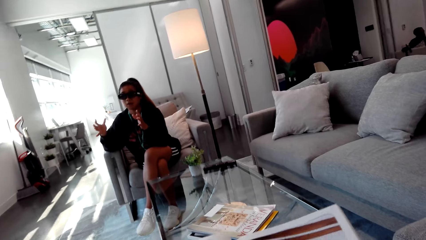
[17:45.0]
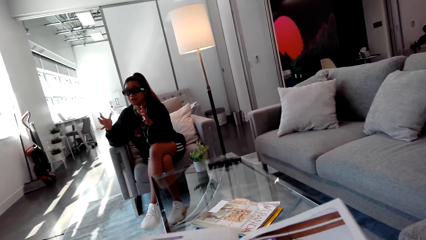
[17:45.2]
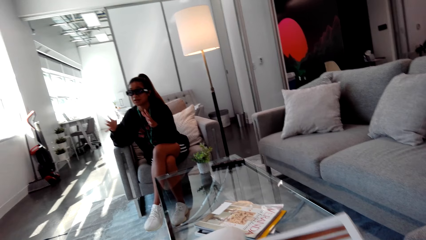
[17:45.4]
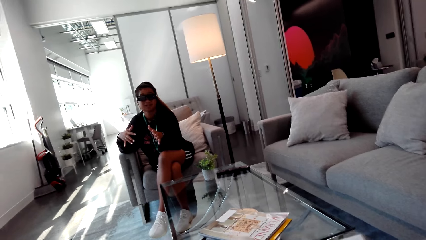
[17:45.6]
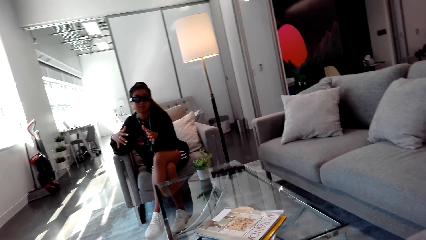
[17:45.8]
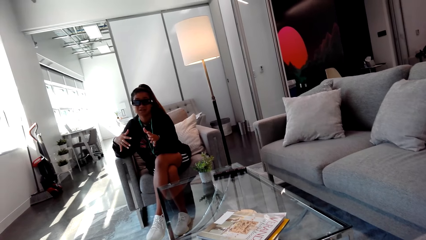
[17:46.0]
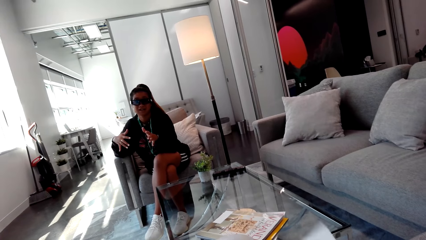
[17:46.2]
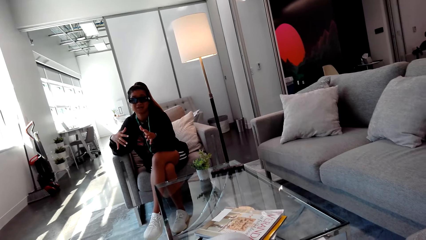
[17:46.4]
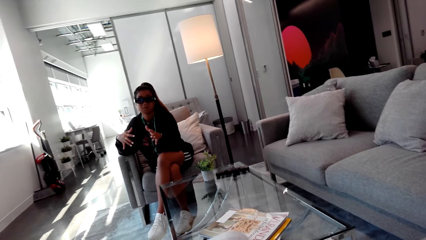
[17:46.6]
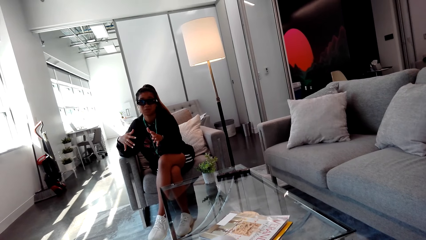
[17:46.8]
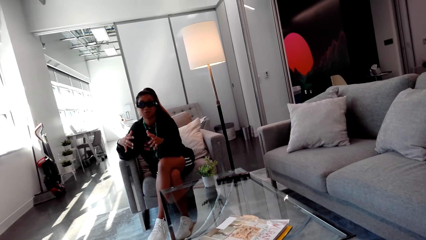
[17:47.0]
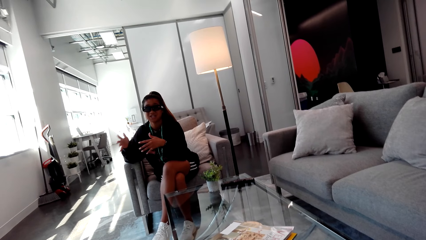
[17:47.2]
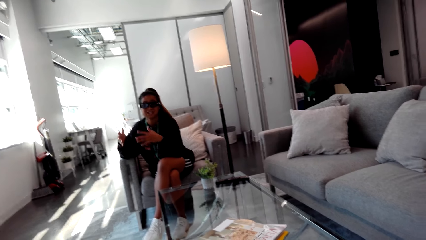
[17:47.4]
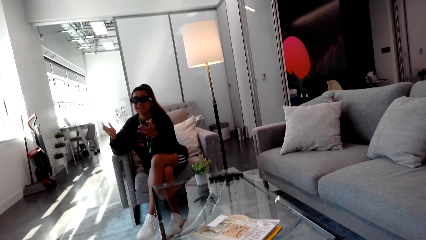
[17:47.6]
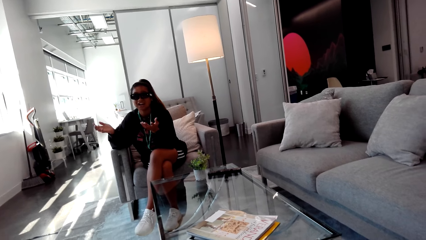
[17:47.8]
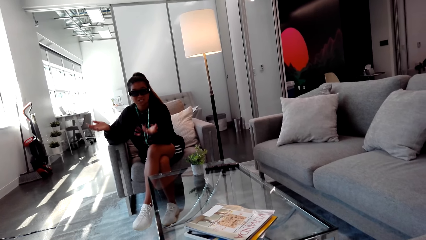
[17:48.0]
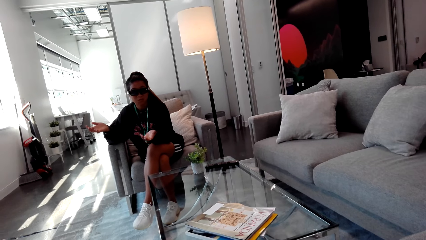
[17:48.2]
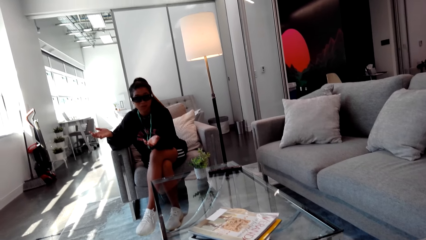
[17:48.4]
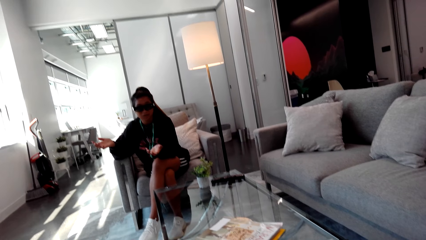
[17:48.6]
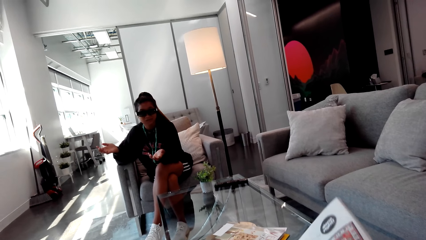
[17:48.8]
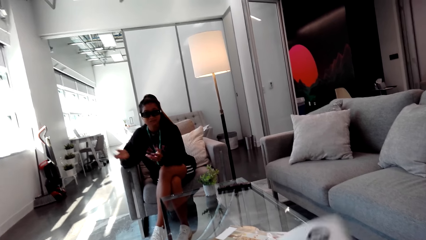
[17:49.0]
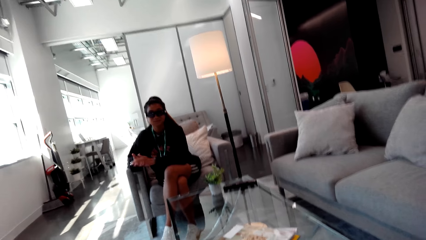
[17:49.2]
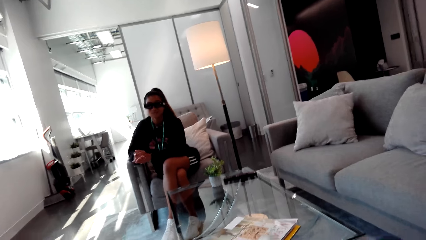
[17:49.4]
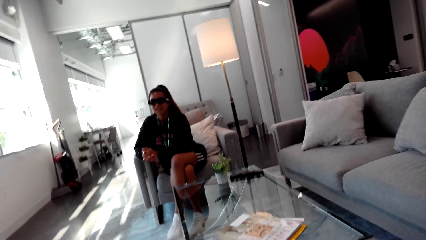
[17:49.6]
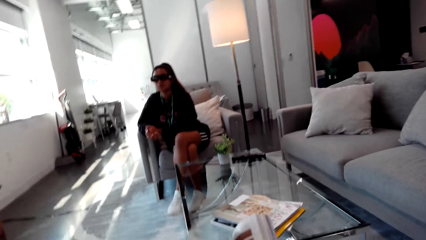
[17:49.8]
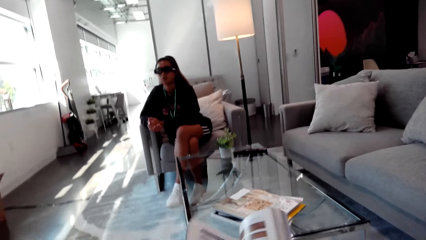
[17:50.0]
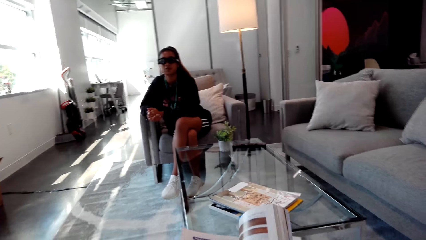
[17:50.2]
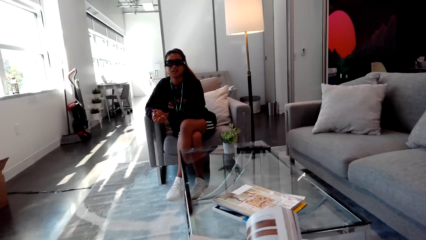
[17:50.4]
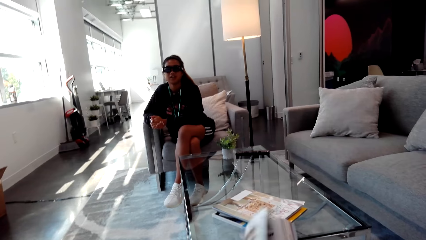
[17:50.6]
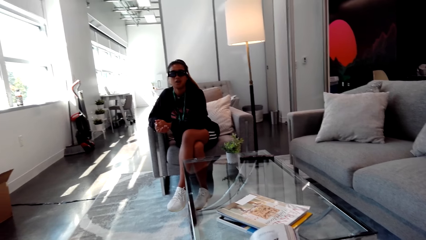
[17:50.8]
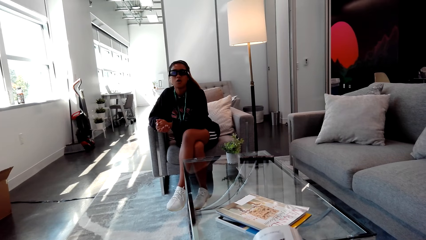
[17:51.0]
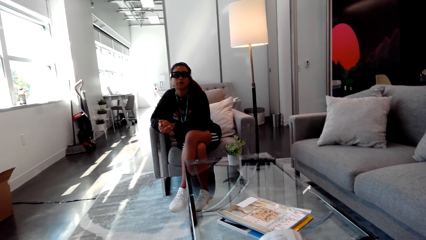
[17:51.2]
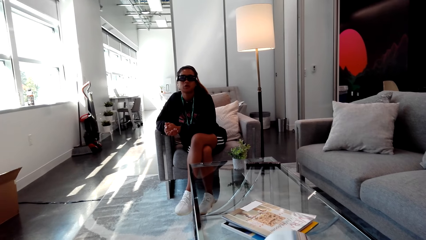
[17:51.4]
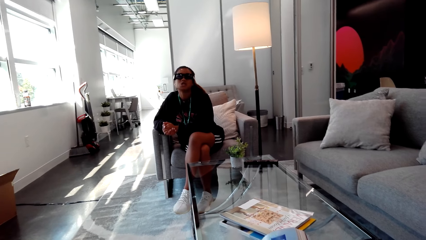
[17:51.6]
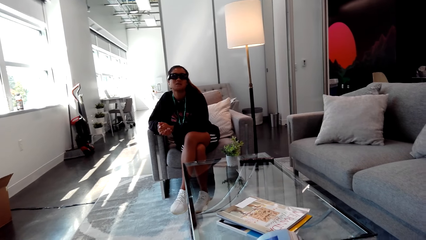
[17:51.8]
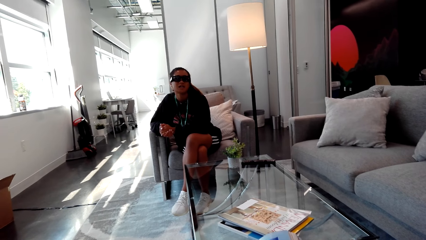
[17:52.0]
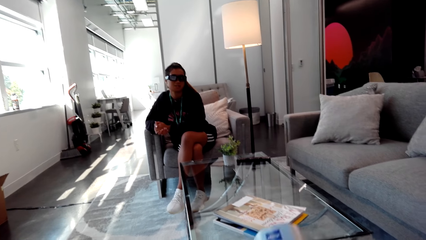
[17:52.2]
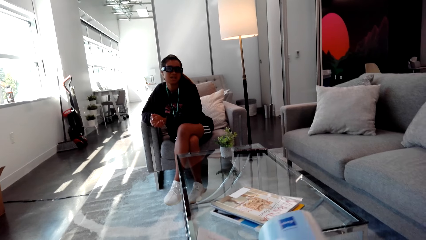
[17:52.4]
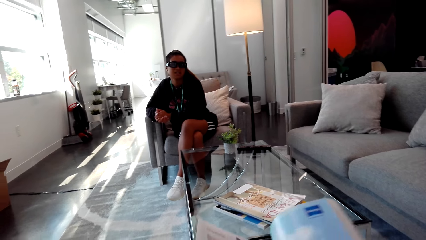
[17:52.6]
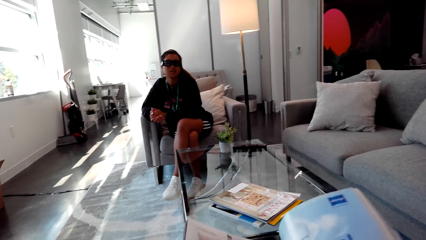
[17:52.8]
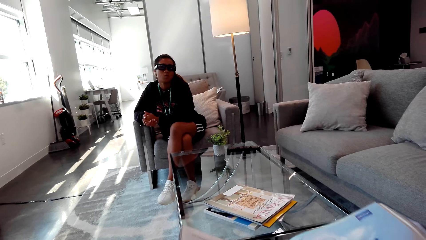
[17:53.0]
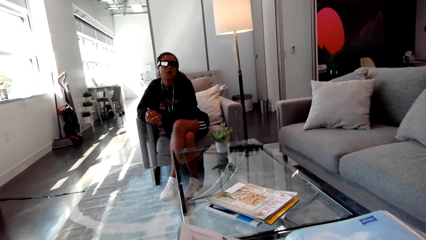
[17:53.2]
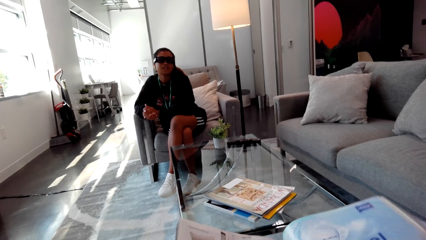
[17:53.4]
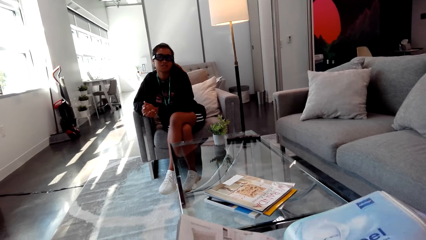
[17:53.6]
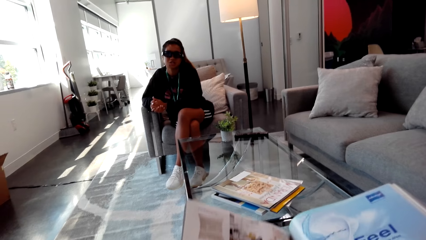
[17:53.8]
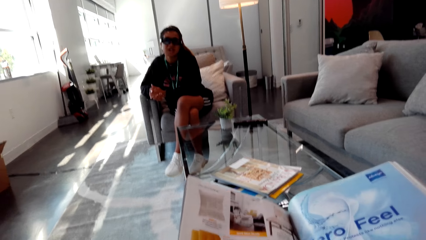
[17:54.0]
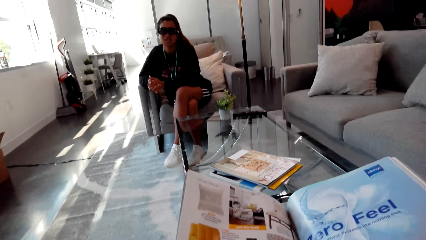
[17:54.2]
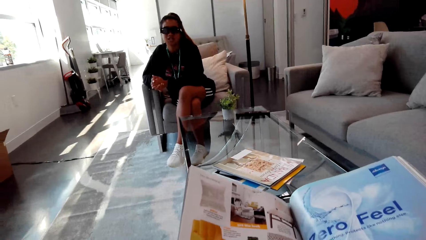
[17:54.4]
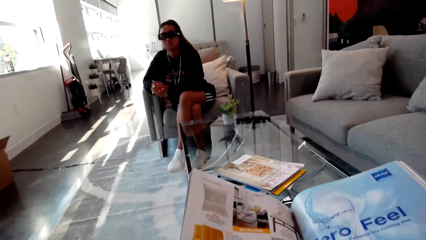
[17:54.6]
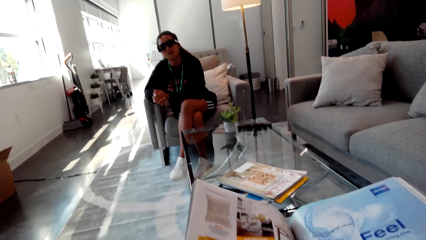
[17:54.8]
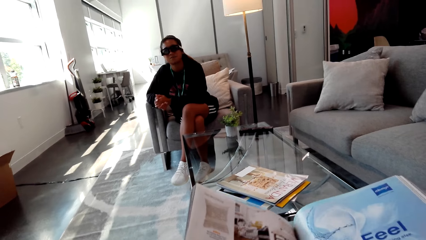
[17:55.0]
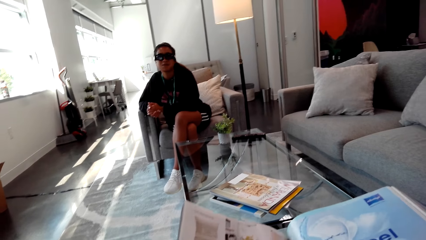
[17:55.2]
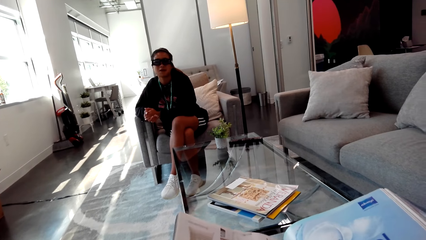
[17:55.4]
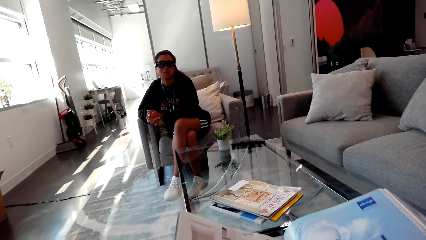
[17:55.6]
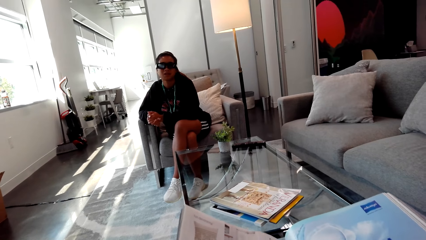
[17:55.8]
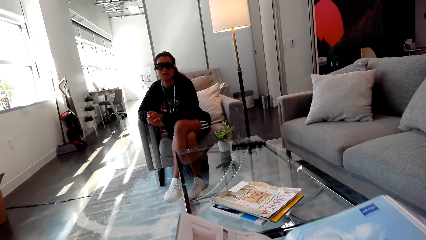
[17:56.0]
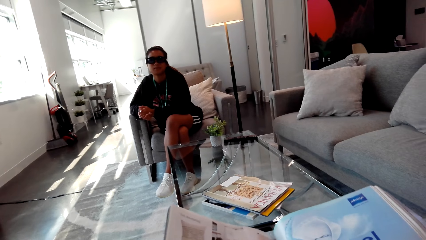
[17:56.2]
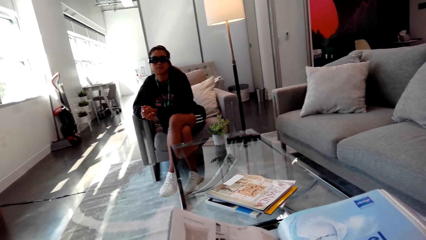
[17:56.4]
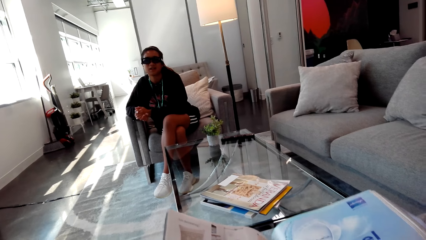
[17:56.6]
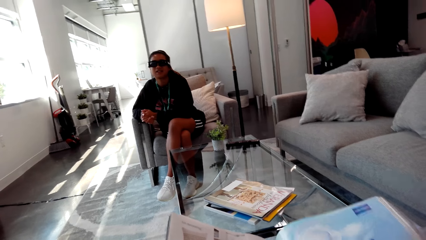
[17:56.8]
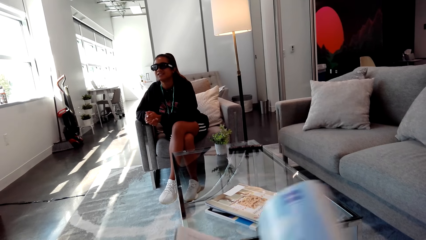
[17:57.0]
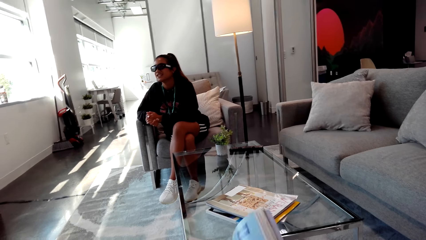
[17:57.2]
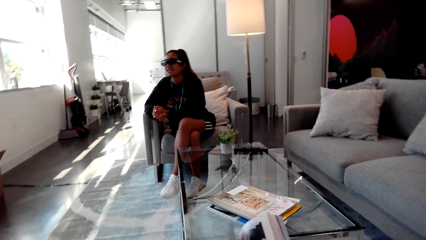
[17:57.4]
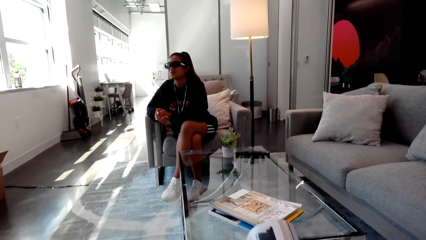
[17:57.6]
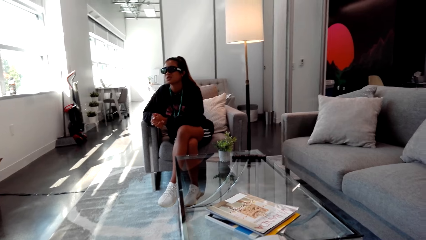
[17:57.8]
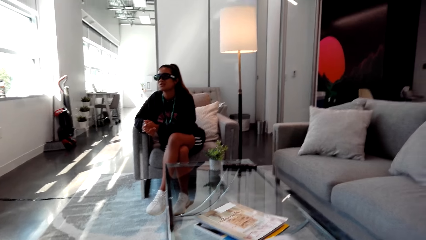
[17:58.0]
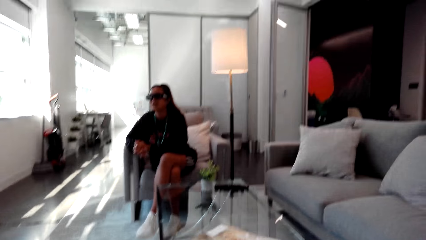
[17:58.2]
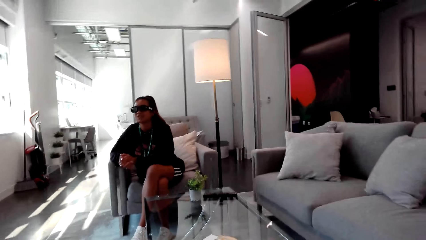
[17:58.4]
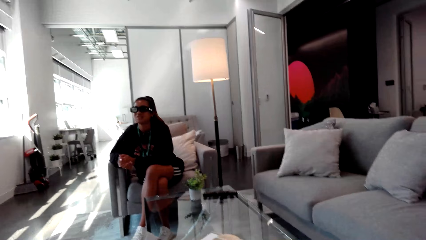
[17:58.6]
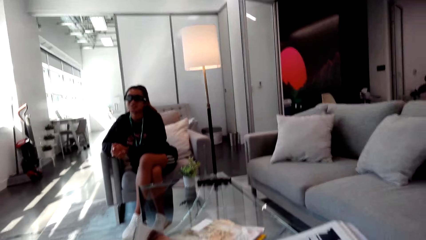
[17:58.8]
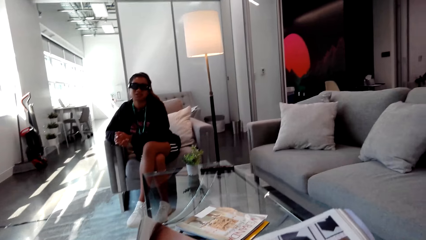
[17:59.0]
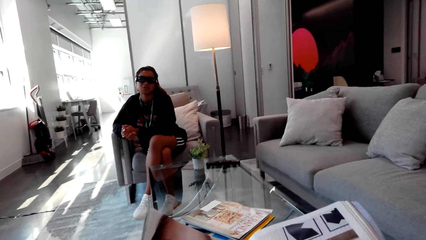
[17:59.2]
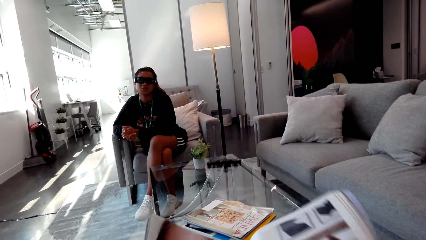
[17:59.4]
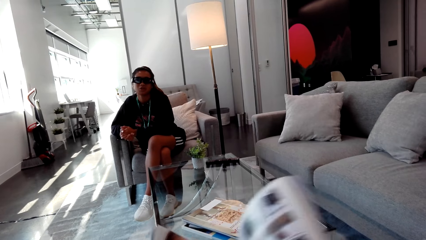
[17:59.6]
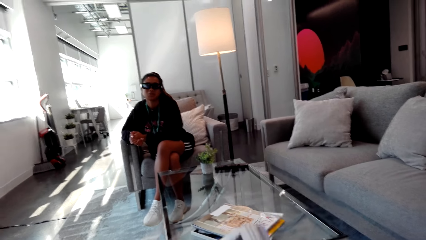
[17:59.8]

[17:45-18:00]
The camera wearer flips the pages on the magazine. They look at the magazine. They open the magazine.
